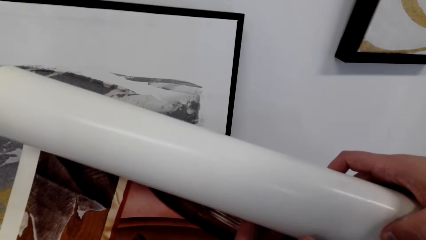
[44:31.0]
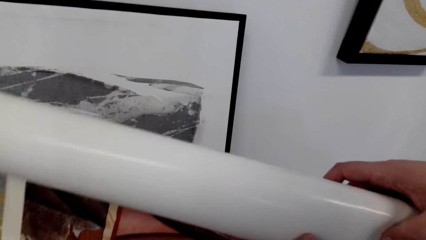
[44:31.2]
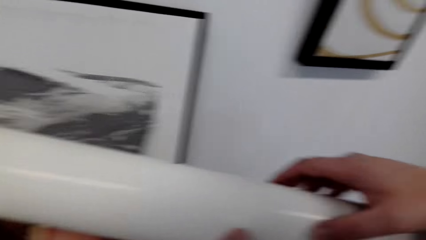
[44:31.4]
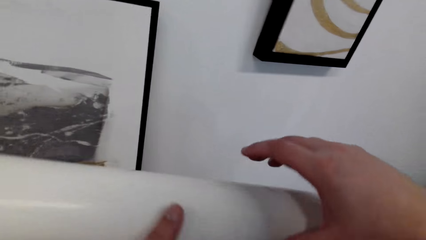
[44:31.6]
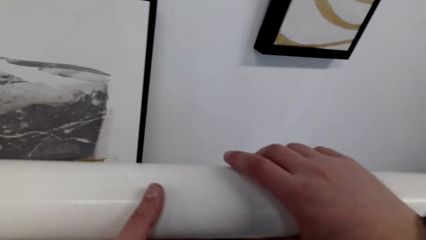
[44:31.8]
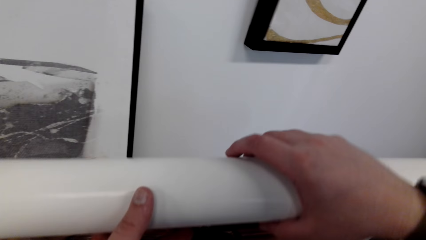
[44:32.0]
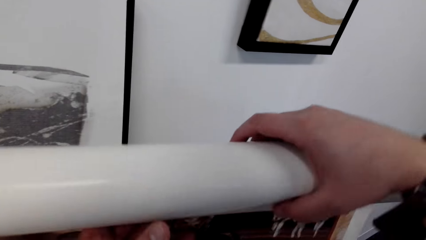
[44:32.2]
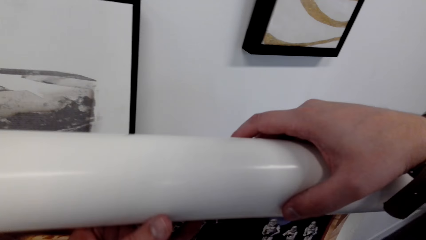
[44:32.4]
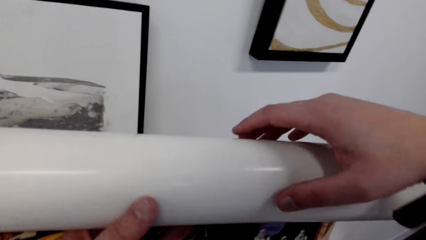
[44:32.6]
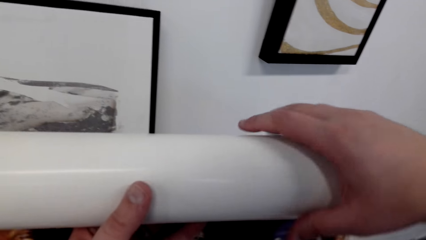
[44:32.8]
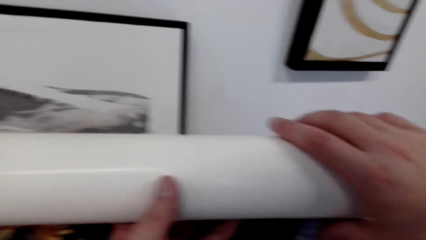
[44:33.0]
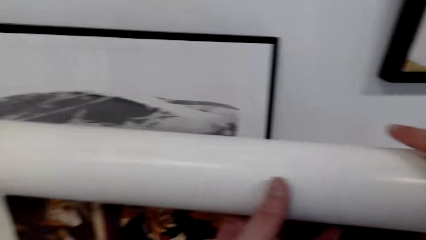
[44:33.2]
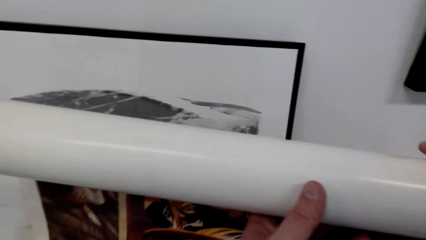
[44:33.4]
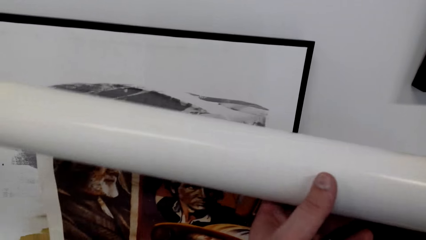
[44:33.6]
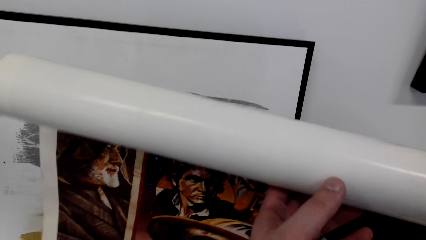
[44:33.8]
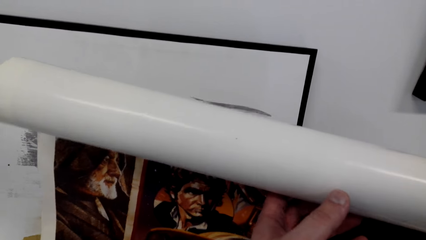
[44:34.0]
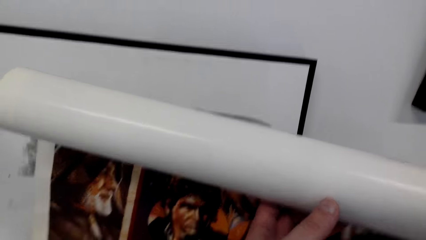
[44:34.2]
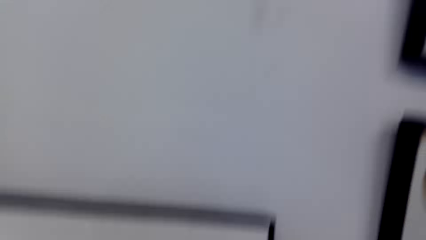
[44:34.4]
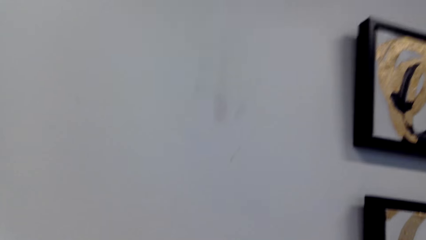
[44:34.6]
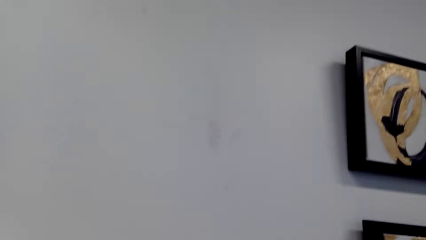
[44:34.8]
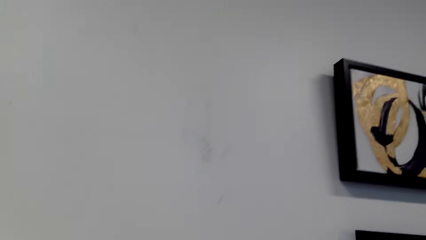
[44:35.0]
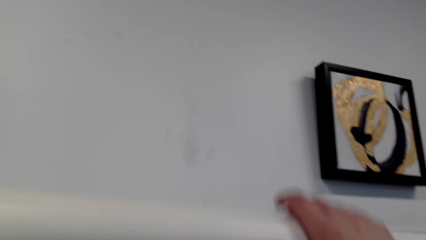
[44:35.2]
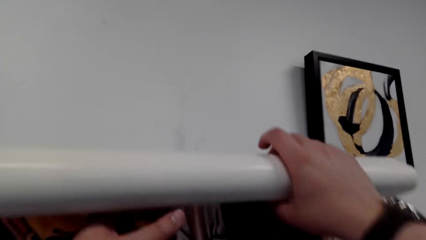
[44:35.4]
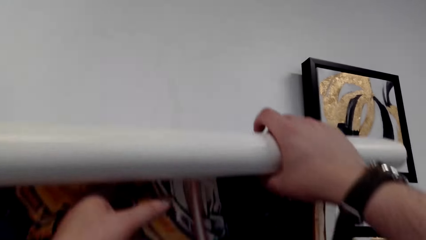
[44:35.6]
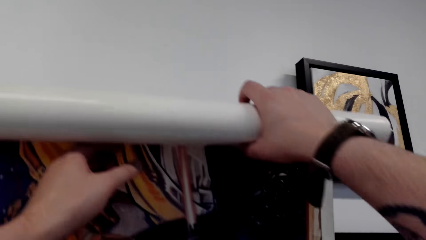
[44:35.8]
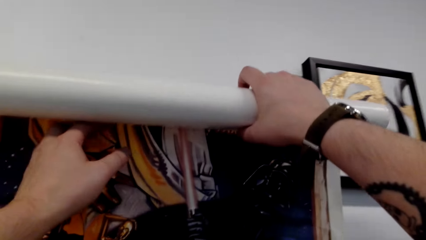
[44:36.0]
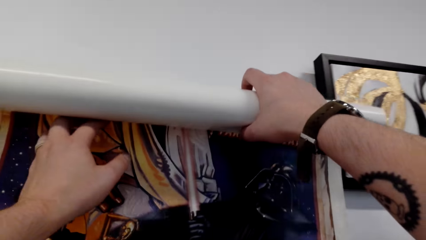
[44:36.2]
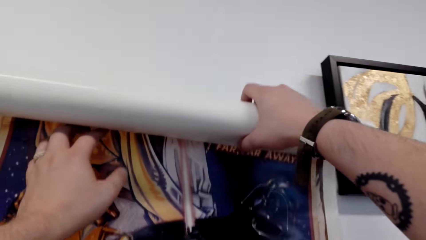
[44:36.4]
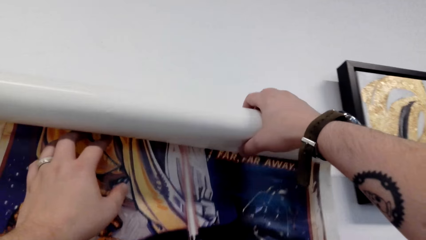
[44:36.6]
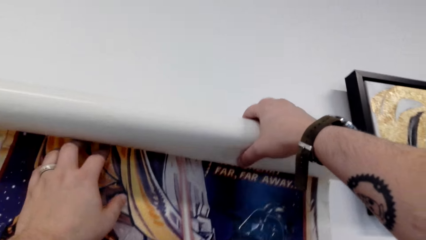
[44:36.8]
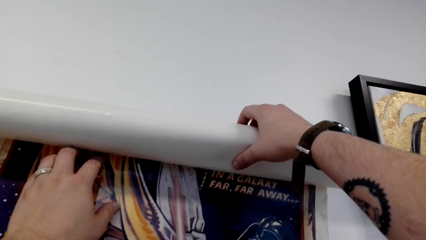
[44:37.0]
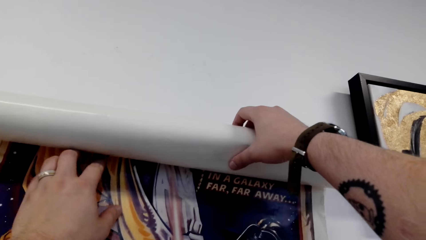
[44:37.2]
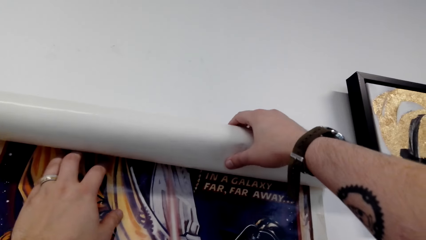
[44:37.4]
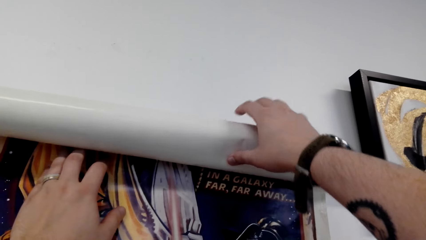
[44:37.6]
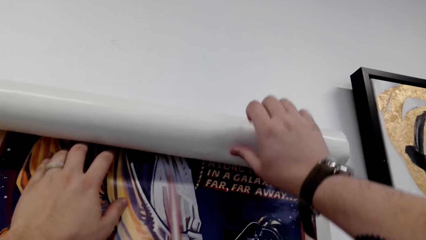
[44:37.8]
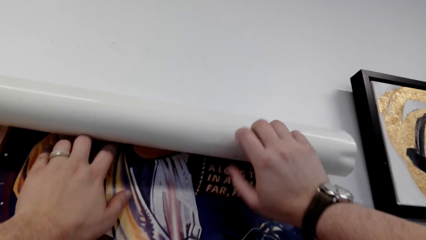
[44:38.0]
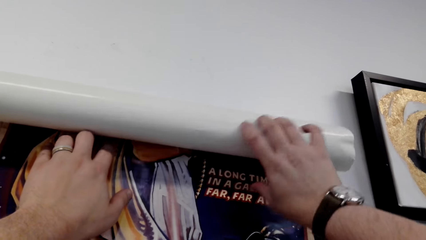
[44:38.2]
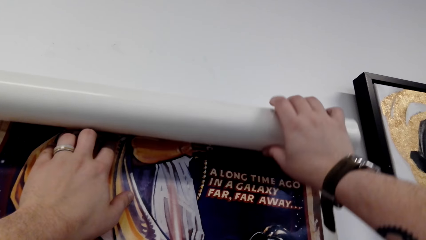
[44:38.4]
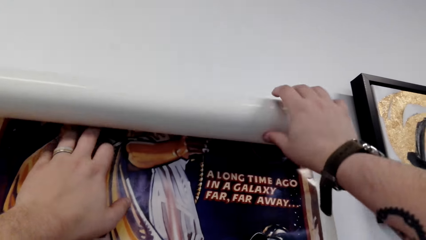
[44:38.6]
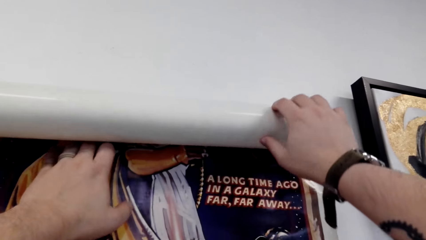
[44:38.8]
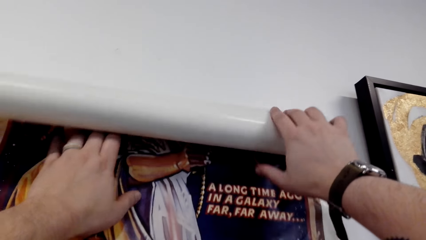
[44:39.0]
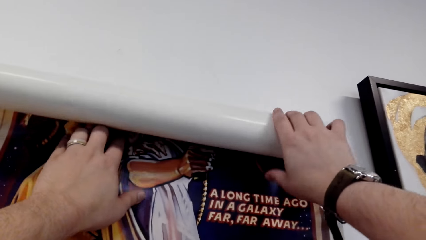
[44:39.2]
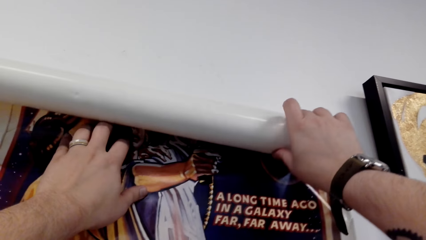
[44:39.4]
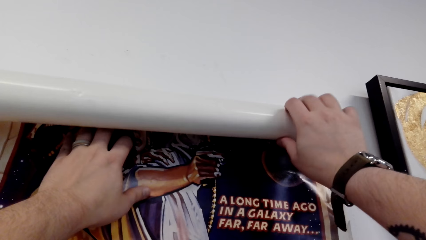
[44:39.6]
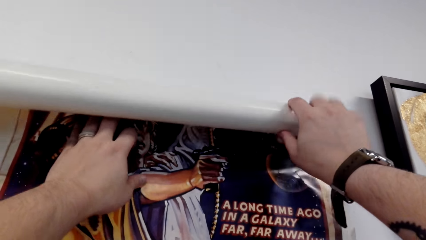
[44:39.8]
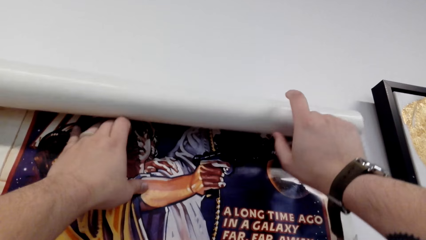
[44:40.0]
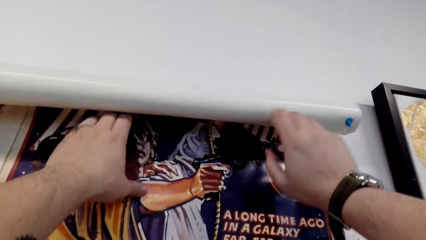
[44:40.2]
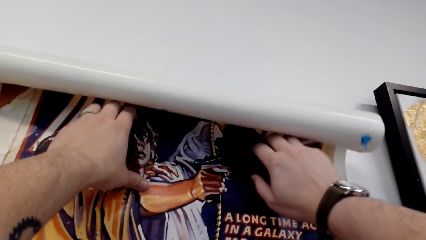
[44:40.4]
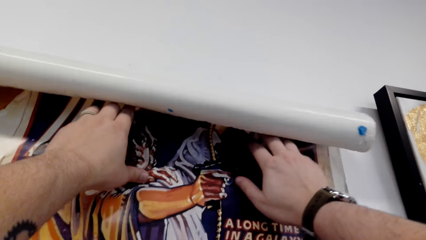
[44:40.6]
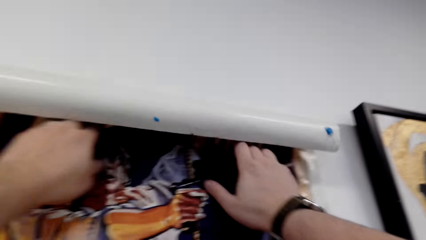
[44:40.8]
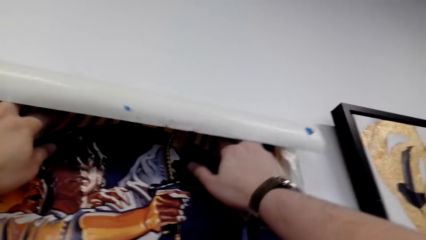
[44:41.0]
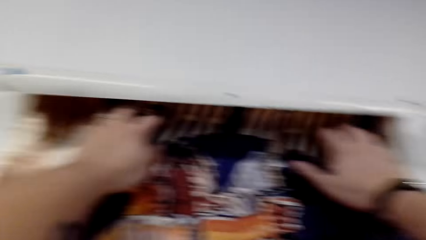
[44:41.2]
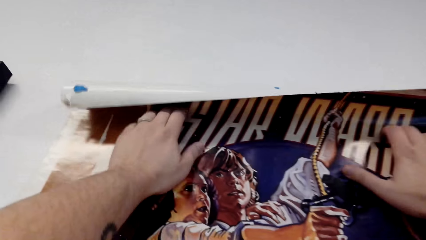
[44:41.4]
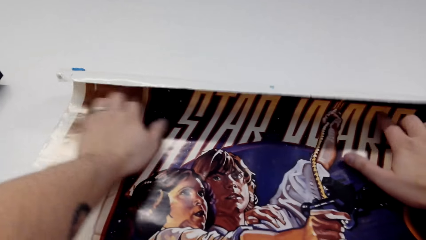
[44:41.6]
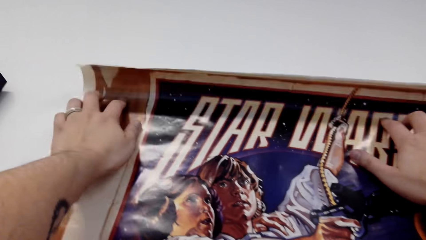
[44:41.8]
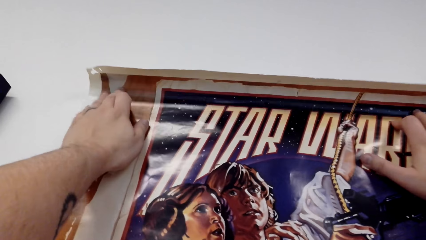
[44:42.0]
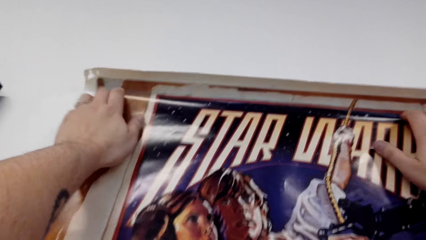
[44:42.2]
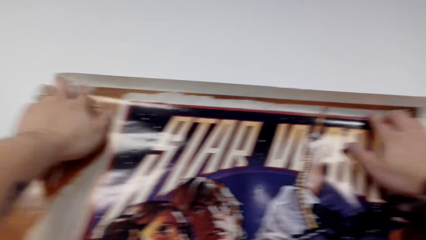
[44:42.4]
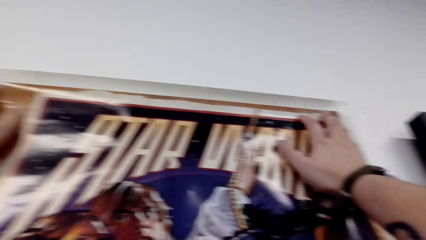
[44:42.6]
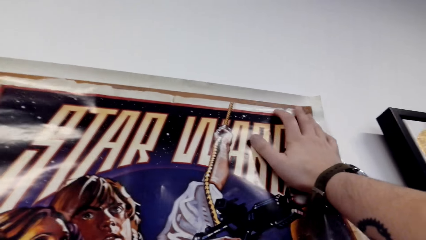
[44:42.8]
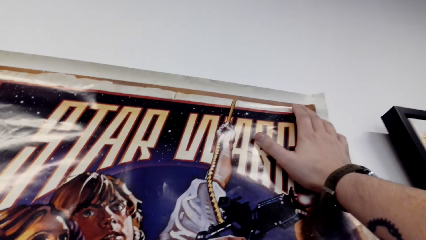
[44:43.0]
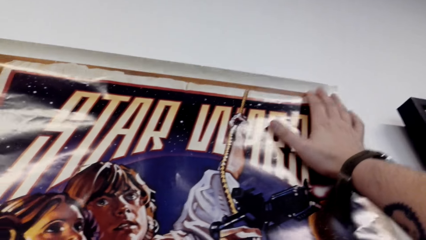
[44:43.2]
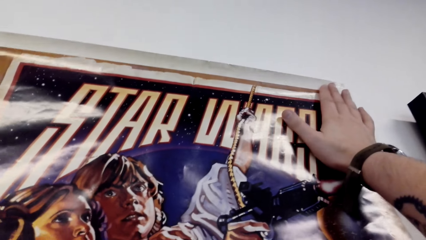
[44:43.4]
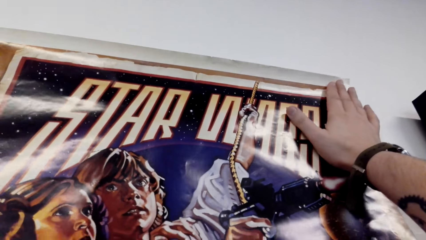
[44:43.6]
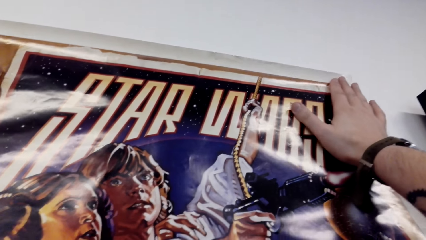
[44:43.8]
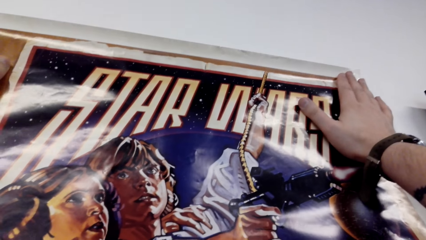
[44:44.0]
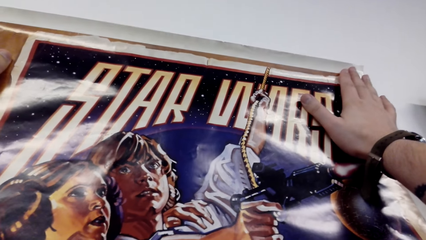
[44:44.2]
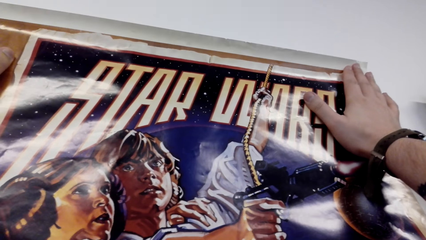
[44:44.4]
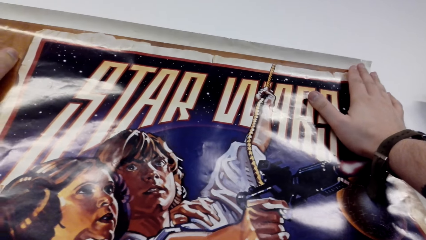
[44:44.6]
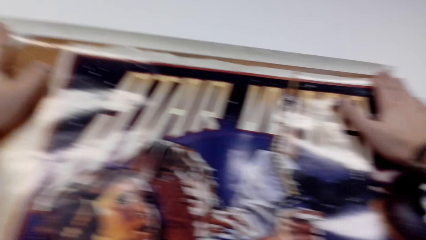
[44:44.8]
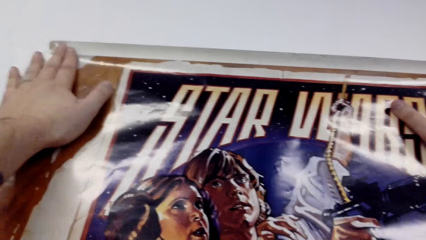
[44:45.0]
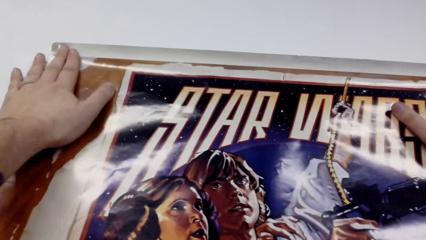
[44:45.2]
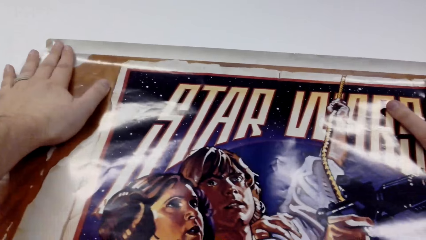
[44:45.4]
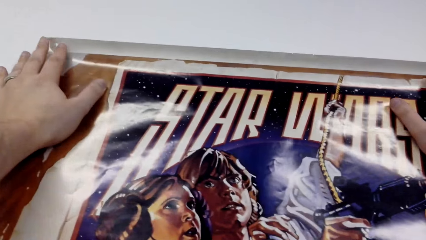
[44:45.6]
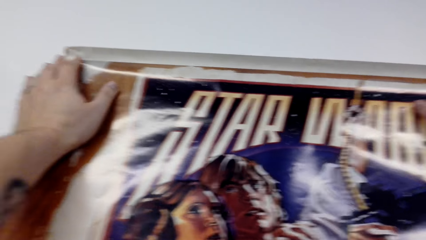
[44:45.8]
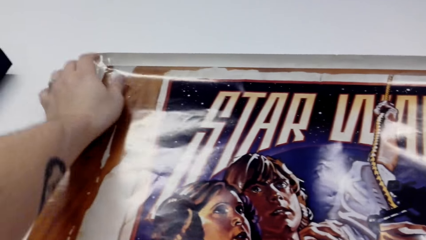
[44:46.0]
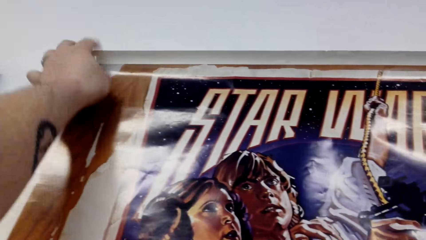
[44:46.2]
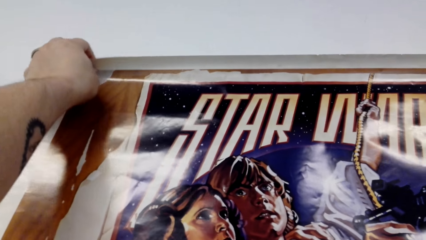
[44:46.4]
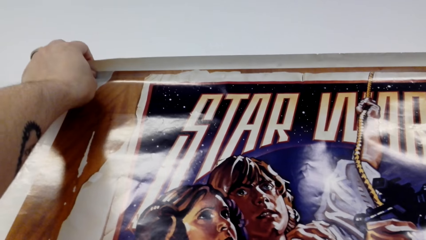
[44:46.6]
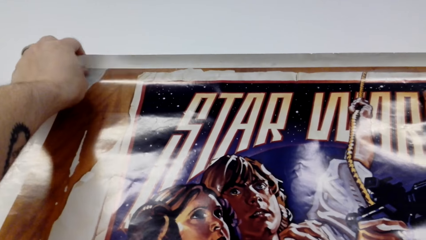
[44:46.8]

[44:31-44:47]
The camera wearer puts the paper on the wall. They talk to a person.
